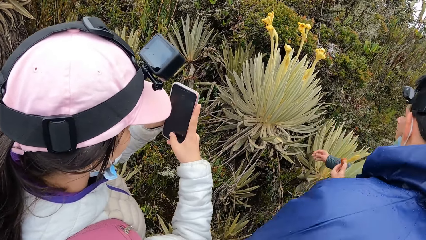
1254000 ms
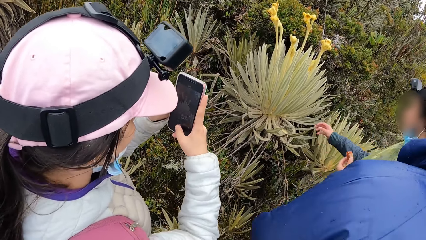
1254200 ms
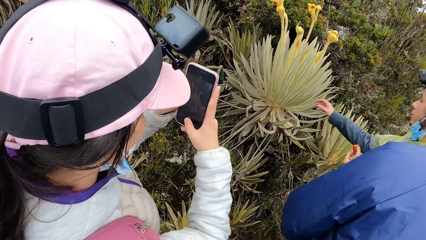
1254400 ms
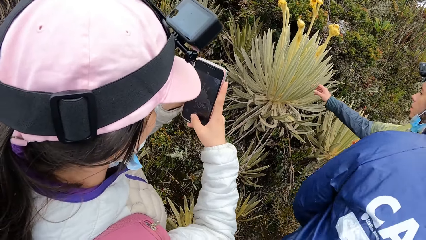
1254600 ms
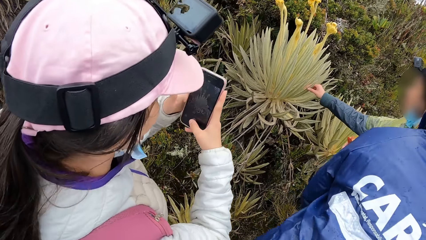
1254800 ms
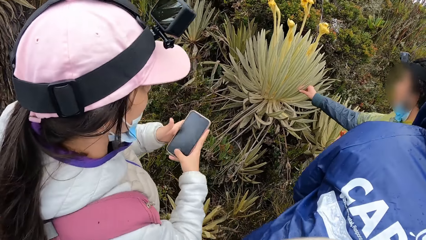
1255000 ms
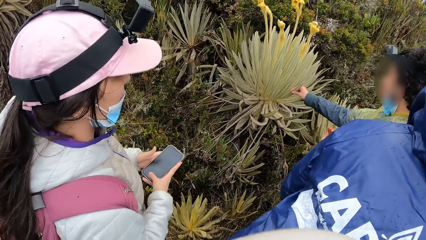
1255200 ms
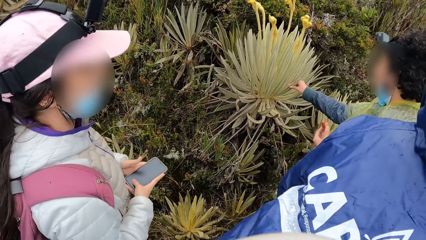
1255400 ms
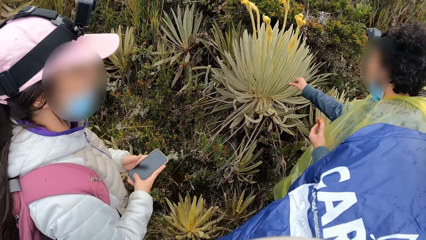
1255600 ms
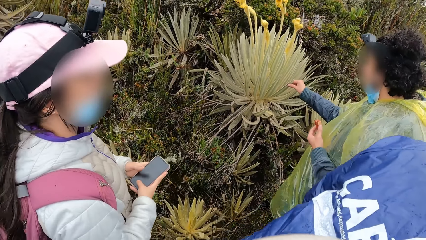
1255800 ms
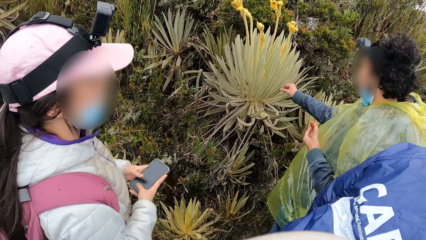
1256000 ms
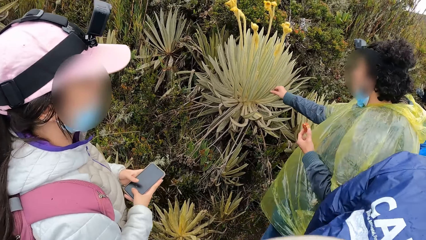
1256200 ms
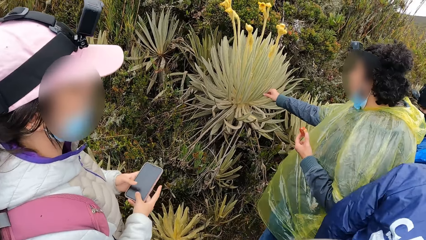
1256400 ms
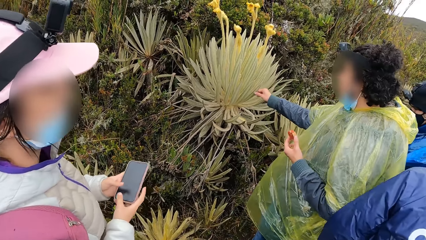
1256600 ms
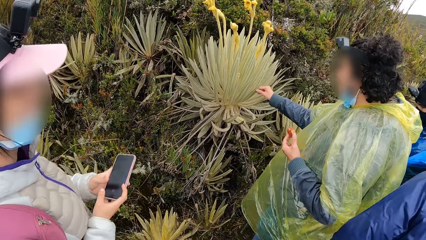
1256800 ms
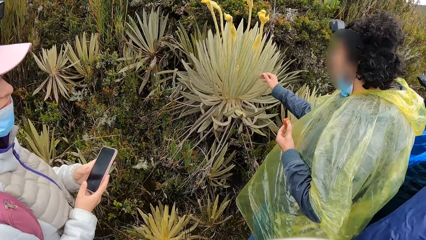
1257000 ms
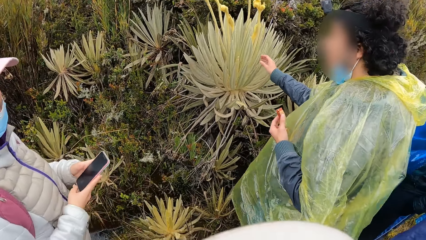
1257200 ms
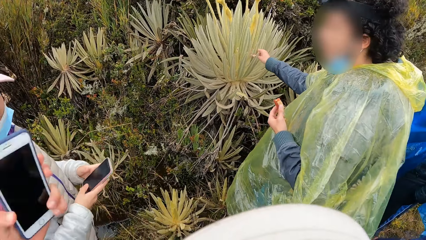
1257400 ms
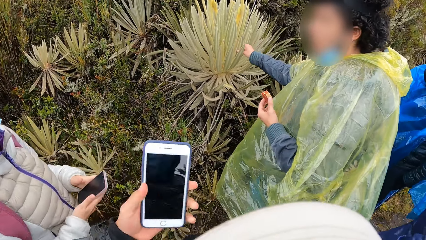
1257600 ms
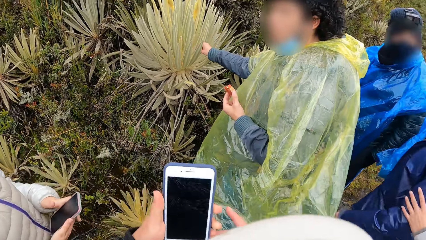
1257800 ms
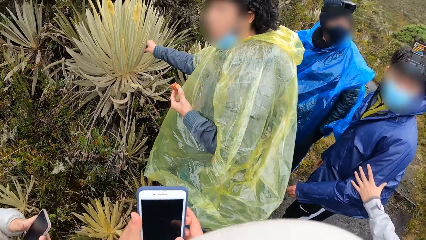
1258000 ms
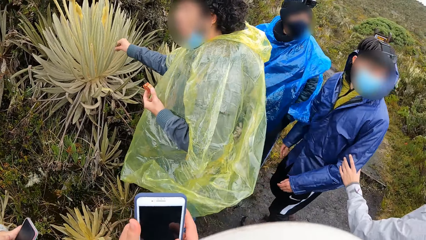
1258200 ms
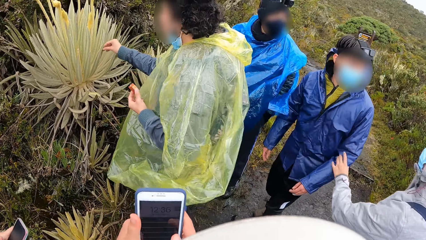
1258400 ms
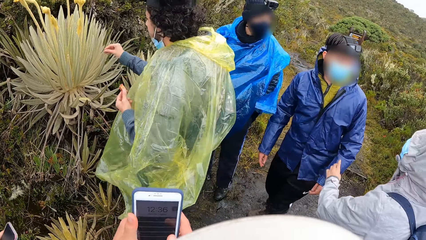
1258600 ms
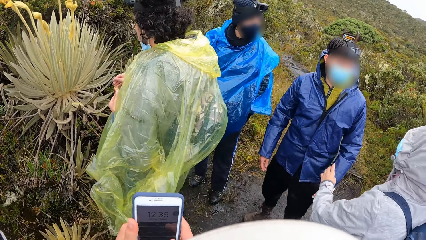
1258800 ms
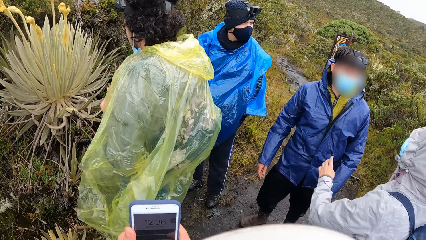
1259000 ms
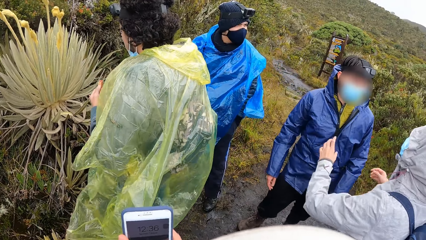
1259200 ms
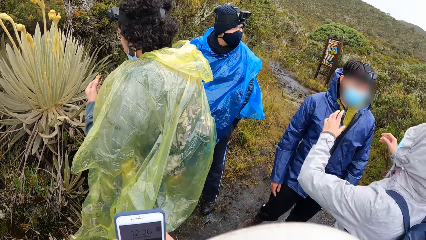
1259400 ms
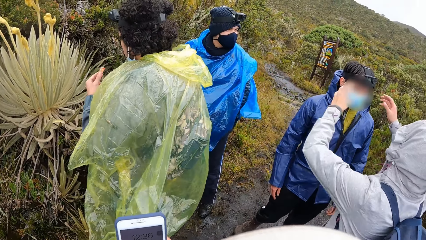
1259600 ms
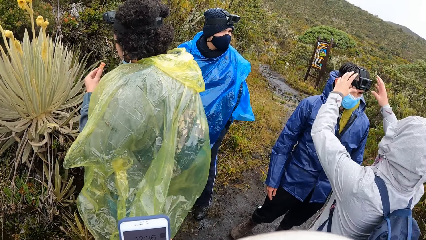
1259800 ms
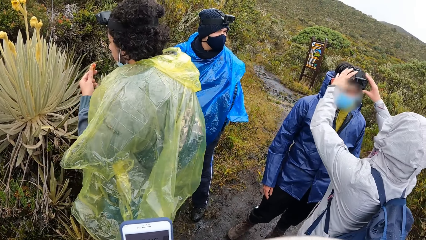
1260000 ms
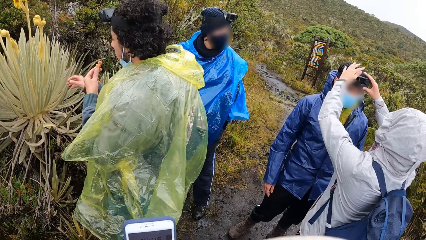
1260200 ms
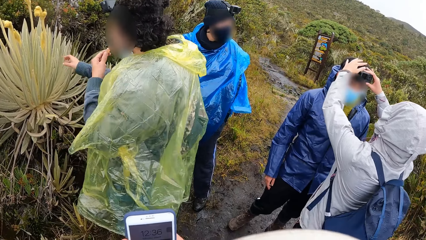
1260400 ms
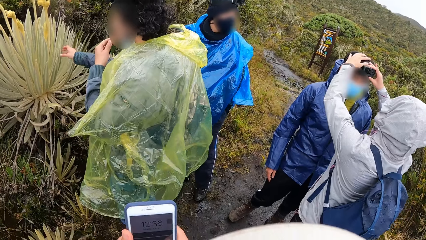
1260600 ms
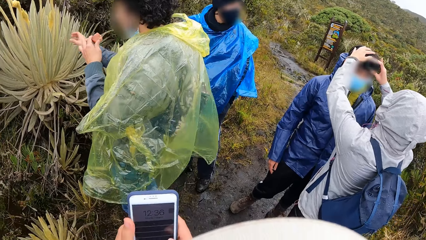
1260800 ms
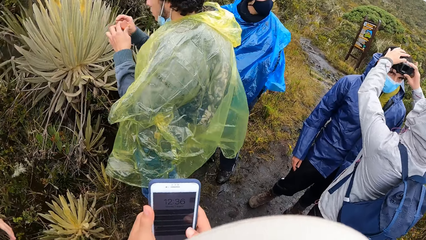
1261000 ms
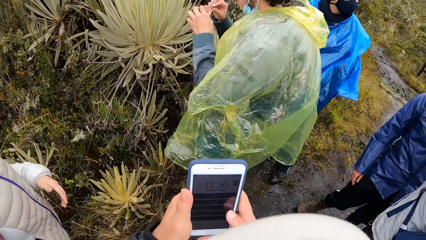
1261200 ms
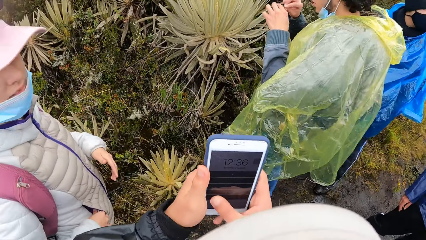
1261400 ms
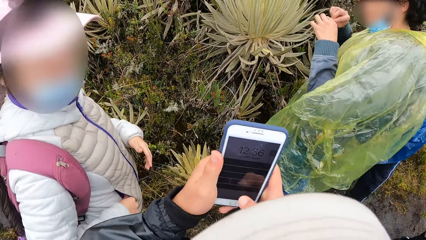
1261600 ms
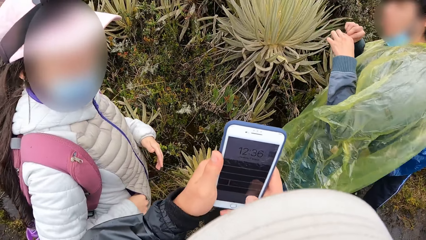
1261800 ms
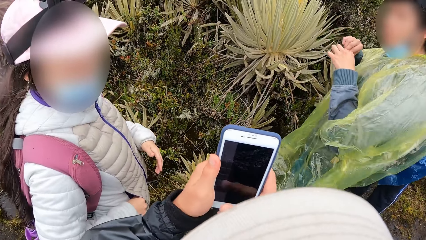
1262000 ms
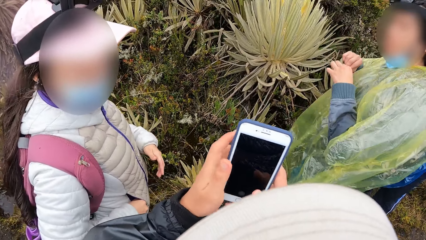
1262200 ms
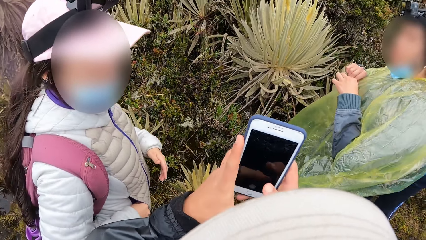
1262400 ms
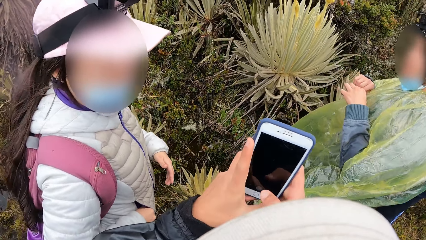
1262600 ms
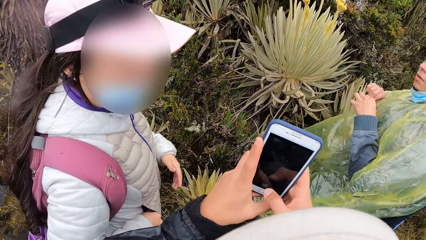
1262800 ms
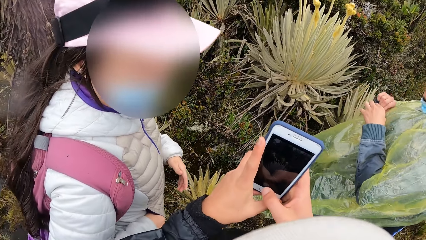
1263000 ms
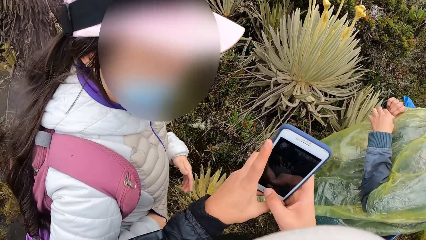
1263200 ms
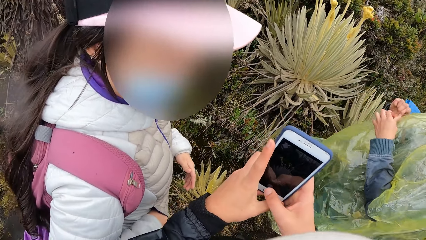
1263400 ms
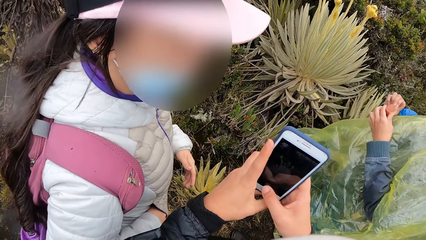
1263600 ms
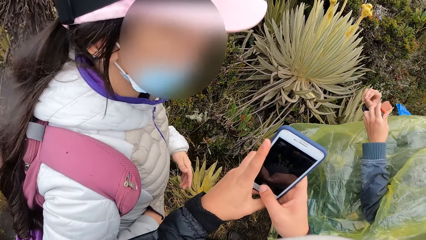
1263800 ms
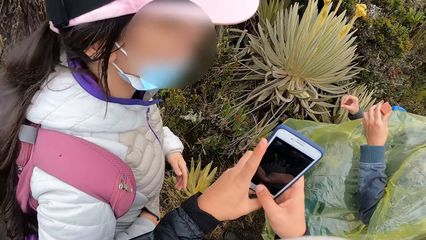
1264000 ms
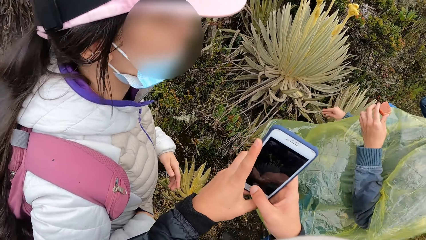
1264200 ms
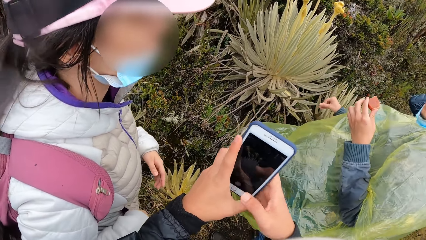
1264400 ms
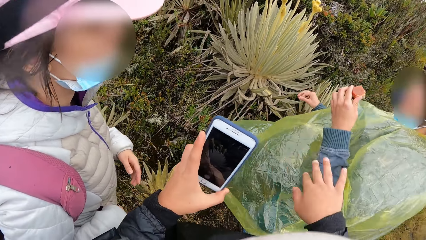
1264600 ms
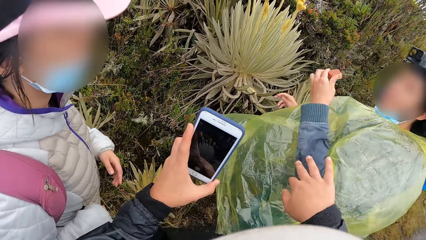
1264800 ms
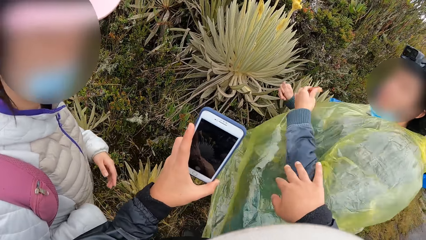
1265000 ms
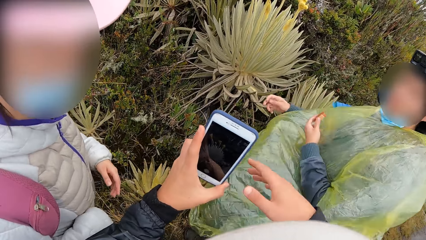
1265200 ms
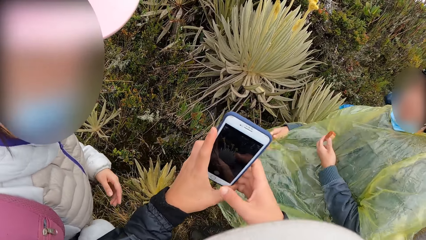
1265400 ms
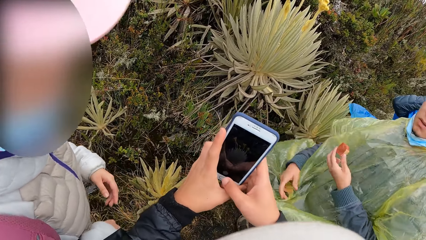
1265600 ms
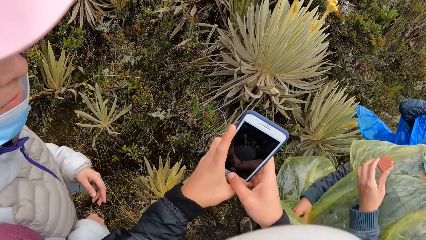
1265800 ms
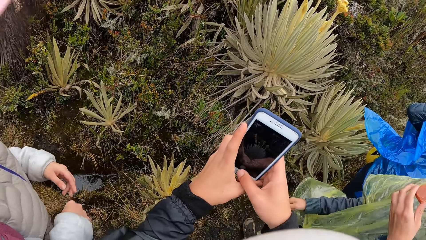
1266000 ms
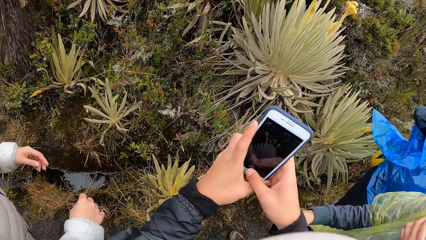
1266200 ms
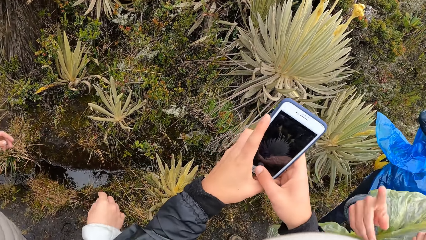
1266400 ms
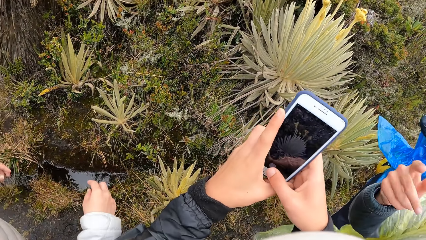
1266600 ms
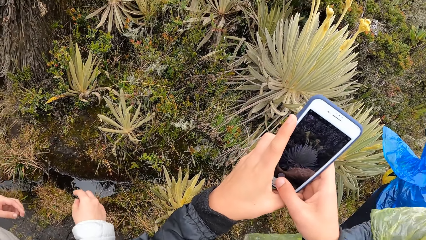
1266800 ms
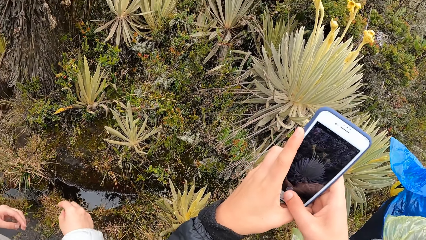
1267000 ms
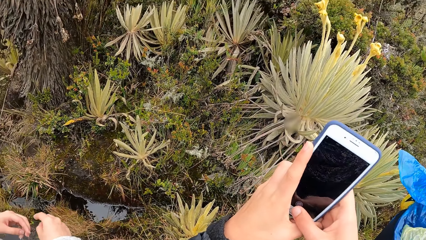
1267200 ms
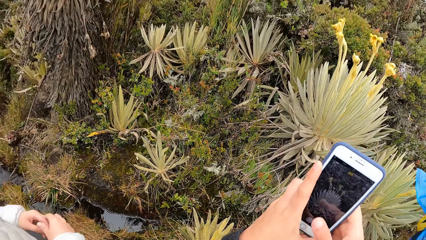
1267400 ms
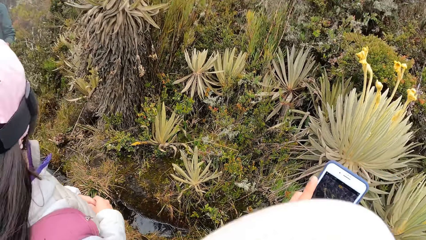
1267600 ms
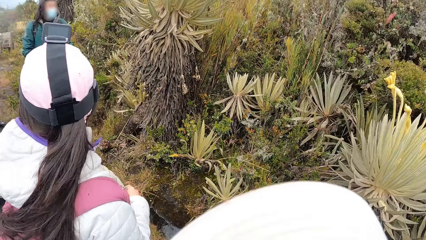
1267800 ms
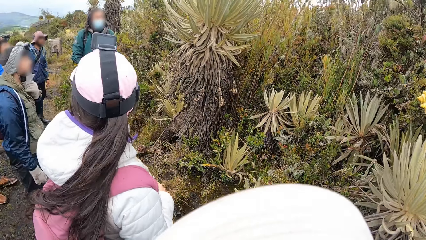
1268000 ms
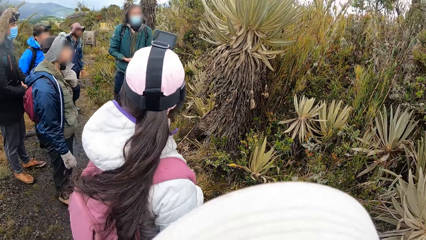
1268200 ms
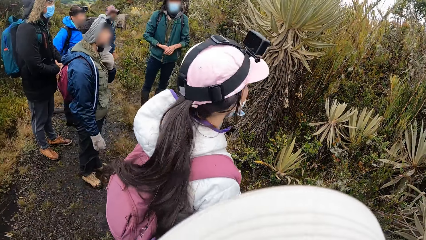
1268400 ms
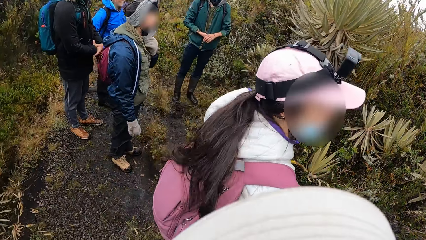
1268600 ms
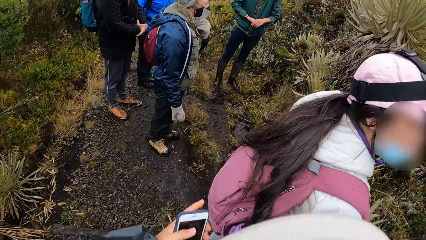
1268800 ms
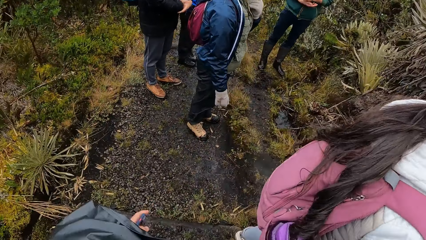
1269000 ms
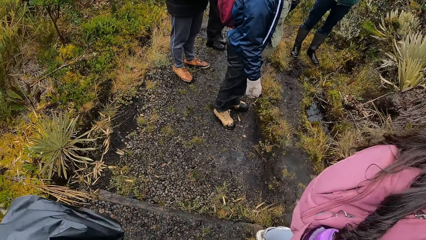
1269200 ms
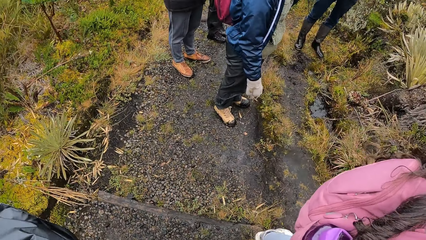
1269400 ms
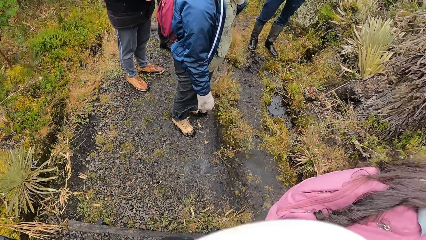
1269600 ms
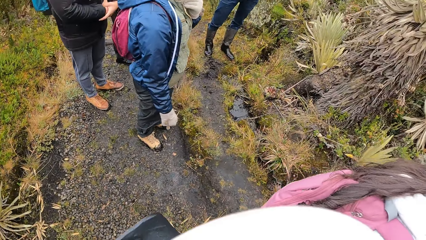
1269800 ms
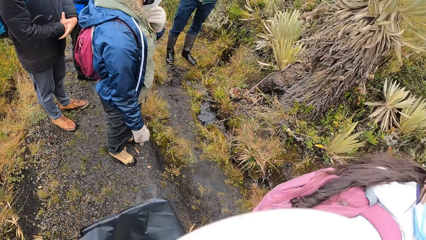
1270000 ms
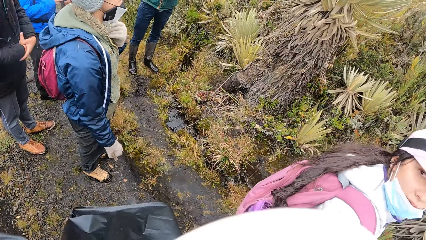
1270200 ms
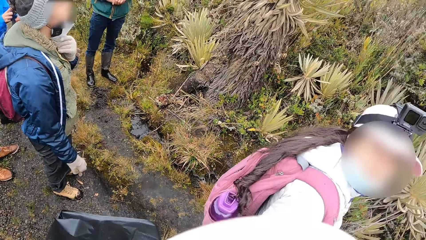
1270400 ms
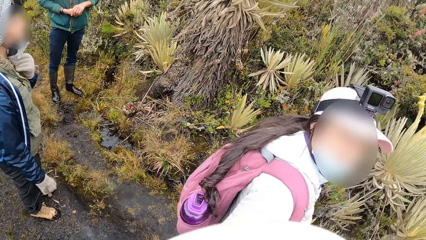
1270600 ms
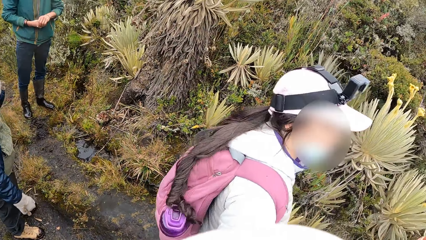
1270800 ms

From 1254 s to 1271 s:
The woman snaps the plant with the phone in her hands. A man touches the plant with his right hand. The camera wearer holds the phone with her hands. She operates the phone with her right hand. A woman adjusts another man's head camera with her hands. The camera wearer snaps the plant with the phone in her hands. She gestures to another man with her right hand. She snaps the plant with the phone in her right hand. She looks around.
